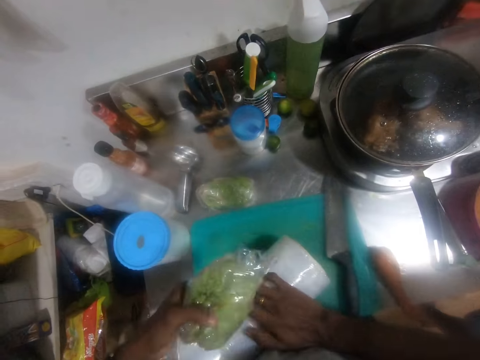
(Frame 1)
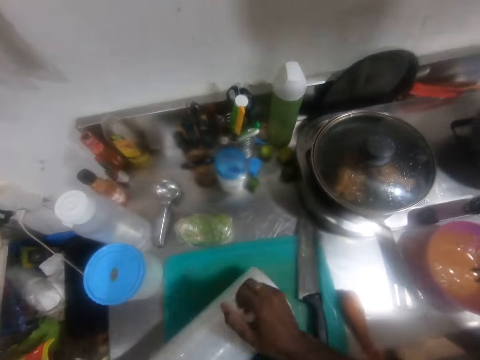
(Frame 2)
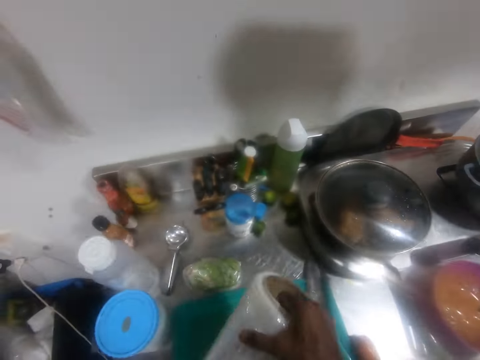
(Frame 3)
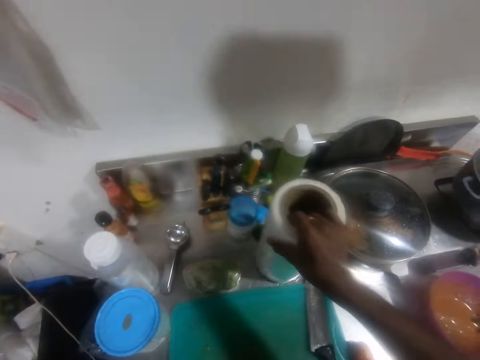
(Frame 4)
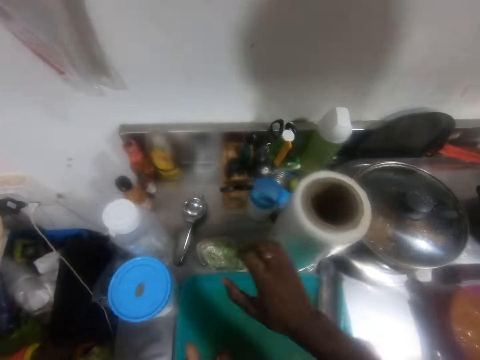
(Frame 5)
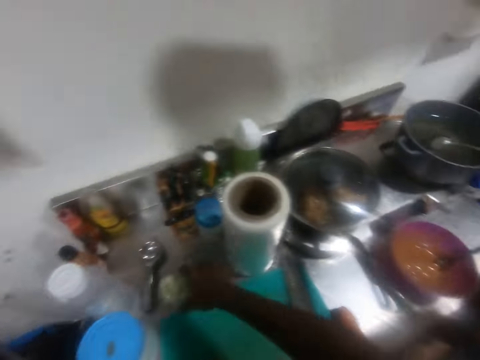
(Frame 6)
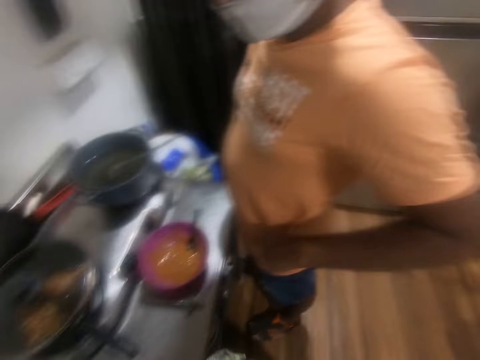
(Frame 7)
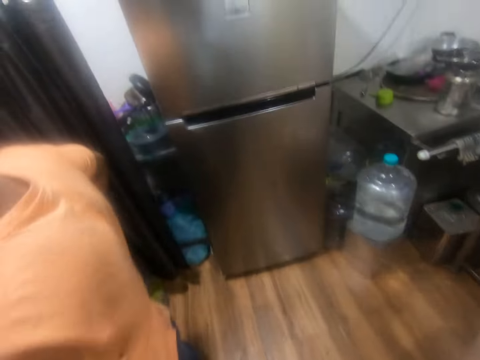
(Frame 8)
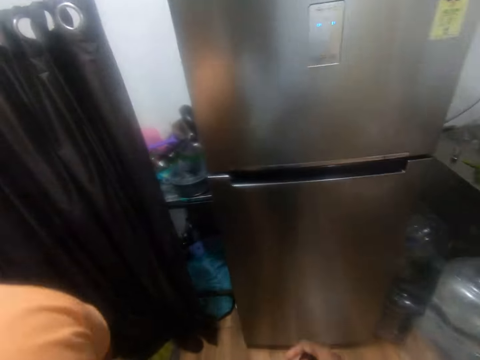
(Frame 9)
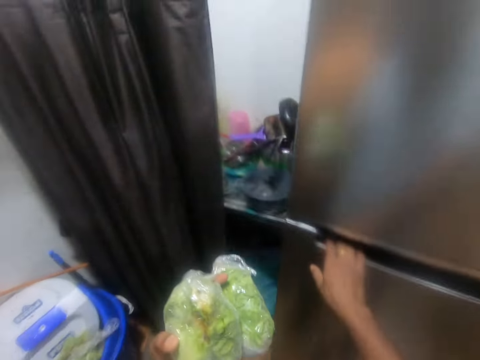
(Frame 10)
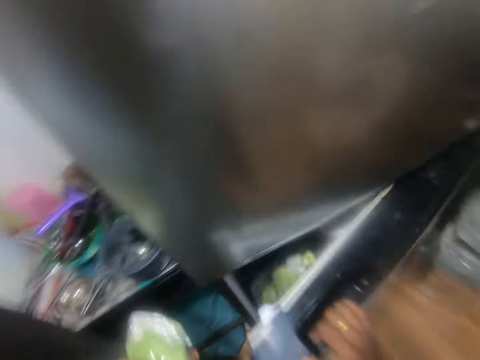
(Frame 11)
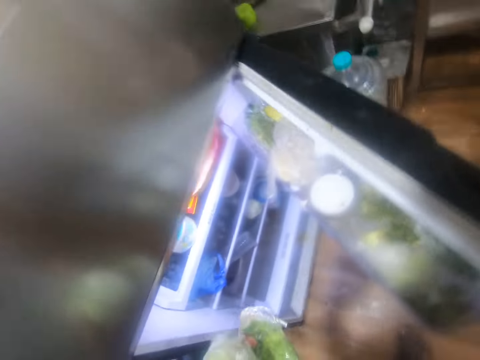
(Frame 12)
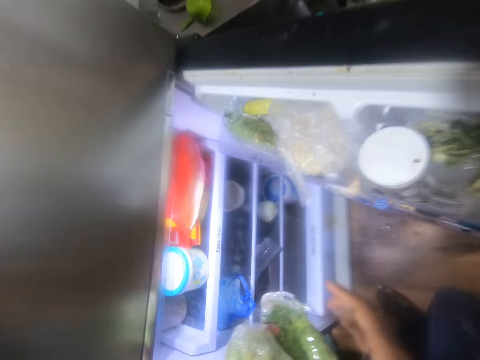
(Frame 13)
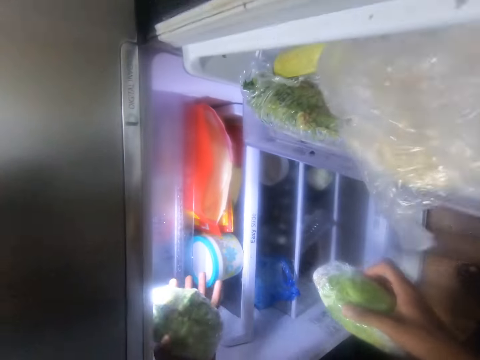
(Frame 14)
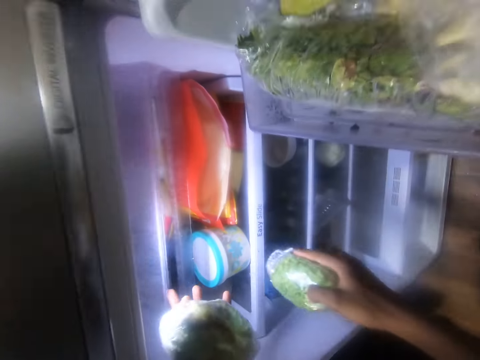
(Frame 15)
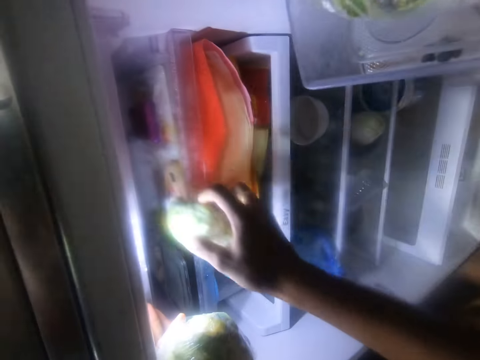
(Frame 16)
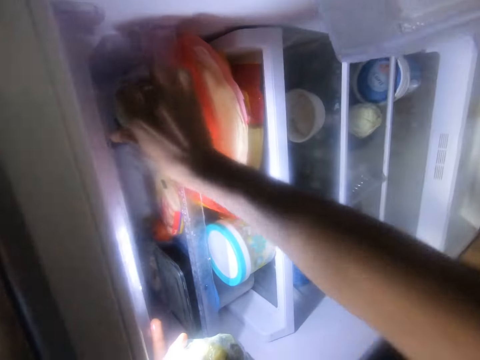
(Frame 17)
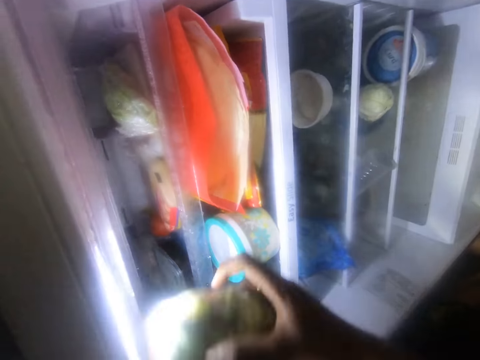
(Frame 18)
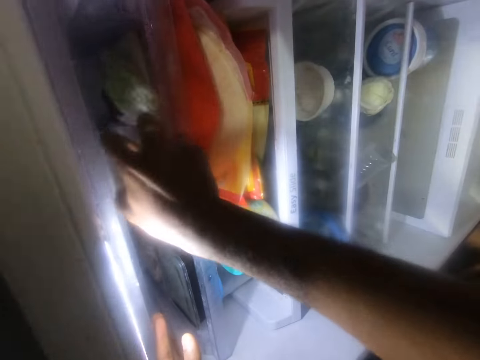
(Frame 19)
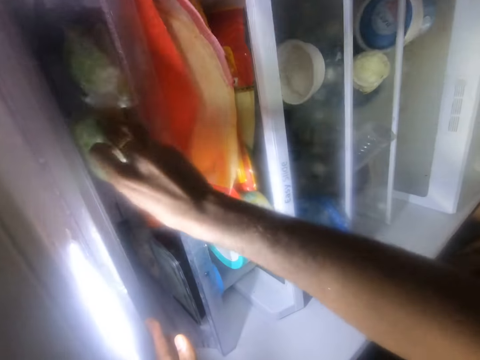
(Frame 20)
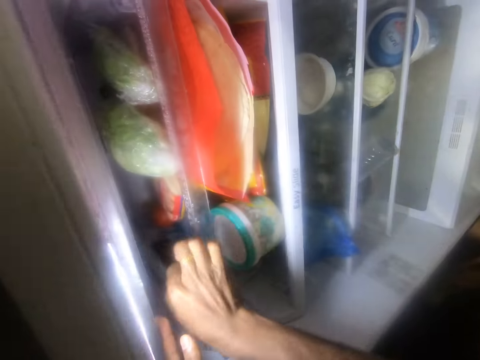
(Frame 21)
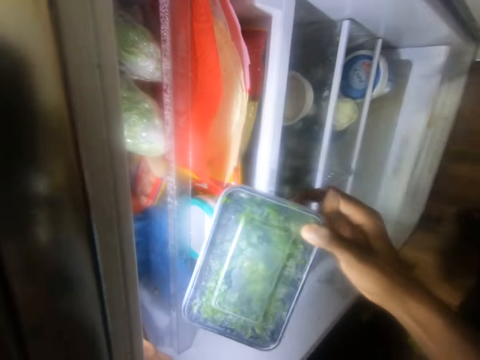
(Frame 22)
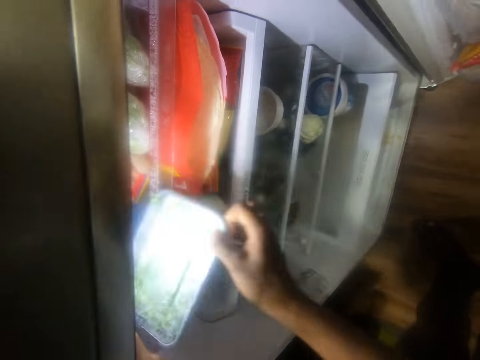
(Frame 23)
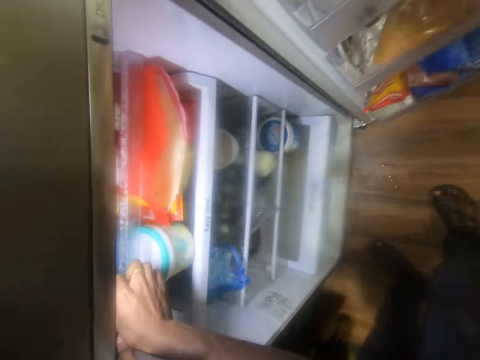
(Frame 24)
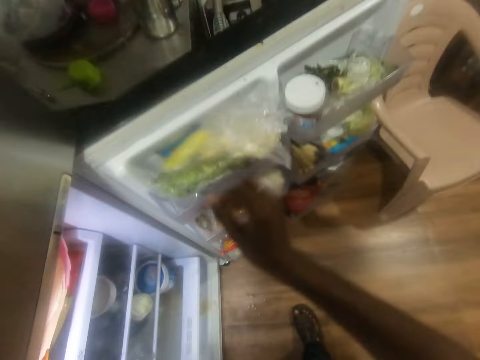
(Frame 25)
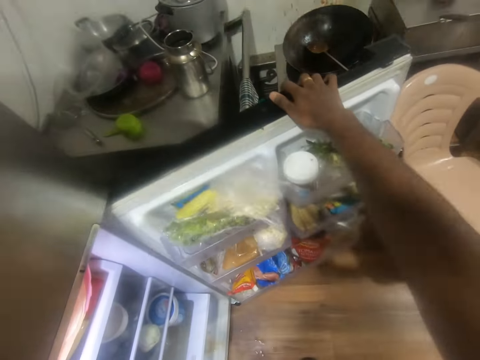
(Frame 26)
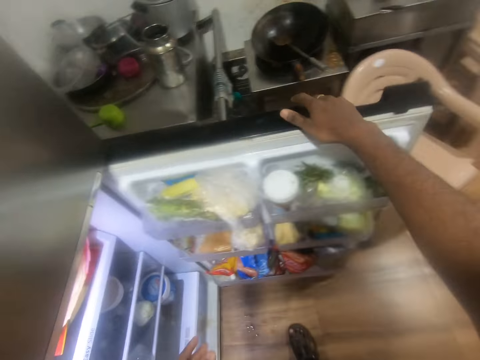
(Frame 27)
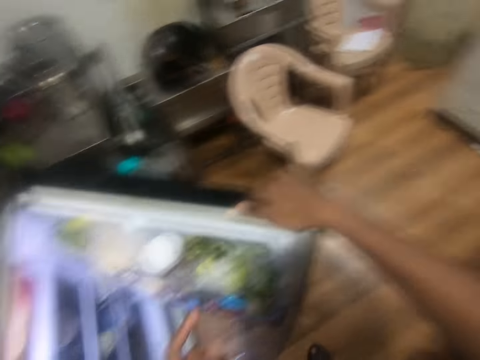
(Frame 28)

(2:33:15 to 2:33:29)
The camera wearer tears the cling film. He moves the cling film into the vertical position. He picks the roll of cling film from the chopping board on the kitchen counter with his right hand. He drops the roll of cling film on the kitchen counter with his right hand. He picks the cabbage from the kitchen counter with his right hand. He walks to the fridge. He opens the fridge compartment with his right hand. He passes the cabbage piece from his left hand to his right hand. He opens a fridge compartment with his left hand. He moves the shelf. He drops the cabbage piece into the fridge compartment with his right hand. He passes the cabbage piece from his left hand to his right hand. He drops the cabbage piece into the fridge compartment with his right hand. He picks a plate from the fridge compartment with his right hand. He drops the plate into the fridge compartment with his left hand. He moves the fridge's door. He closes the fridge compartment with his right hand.

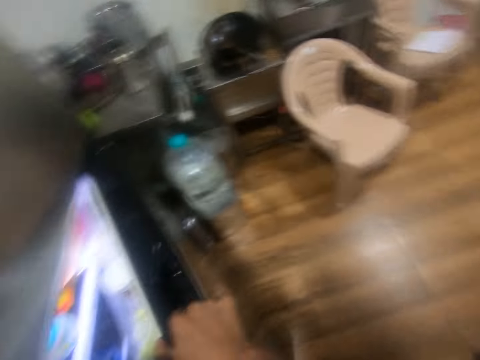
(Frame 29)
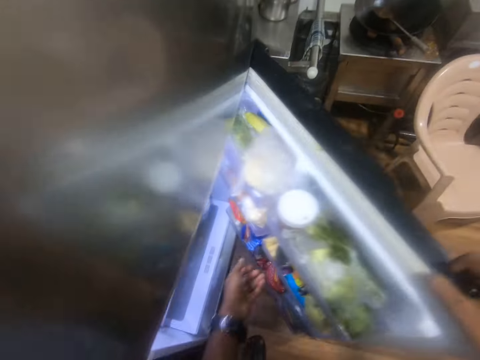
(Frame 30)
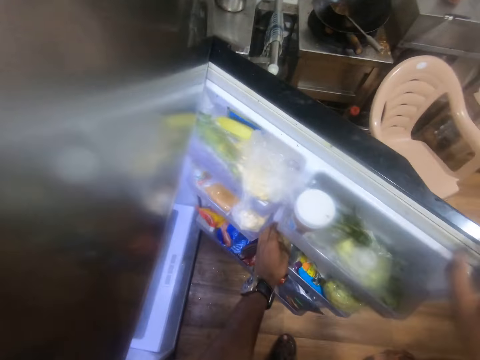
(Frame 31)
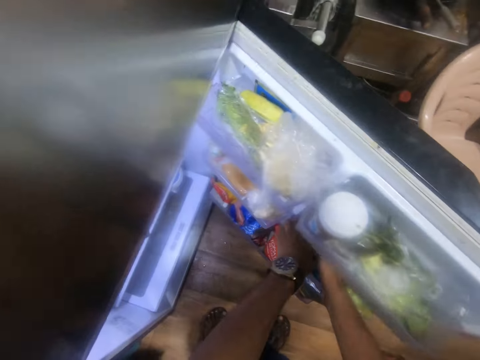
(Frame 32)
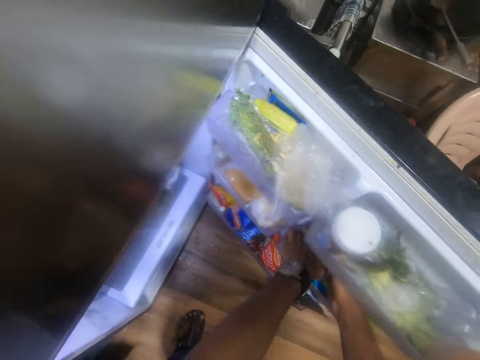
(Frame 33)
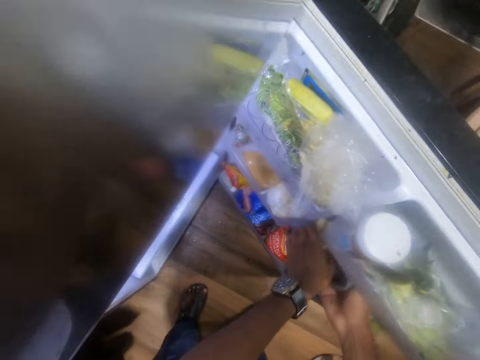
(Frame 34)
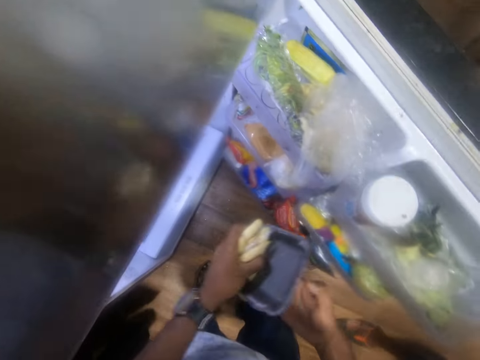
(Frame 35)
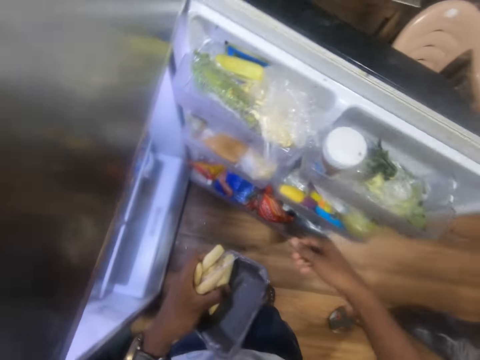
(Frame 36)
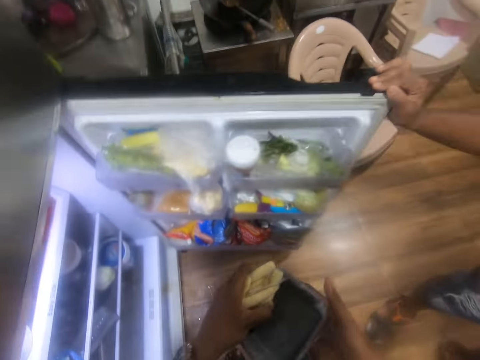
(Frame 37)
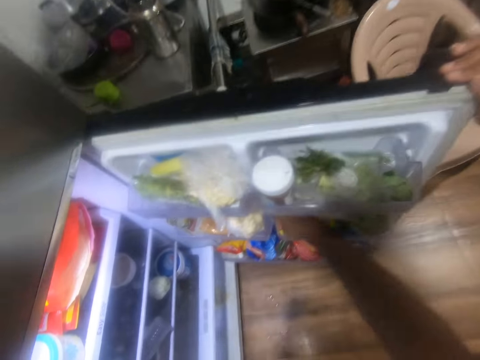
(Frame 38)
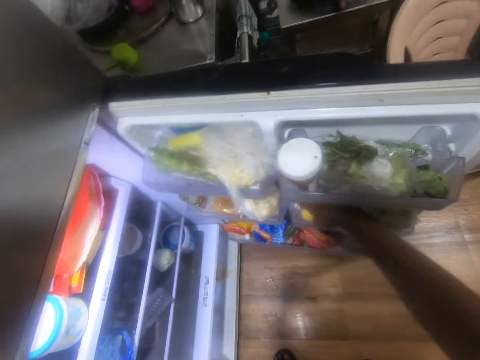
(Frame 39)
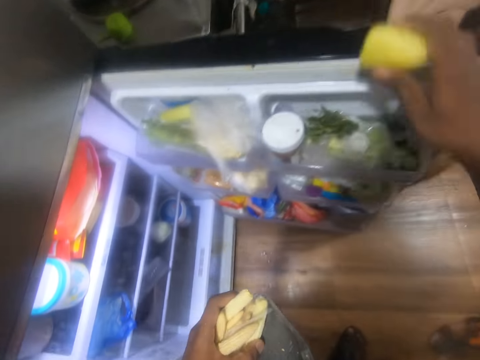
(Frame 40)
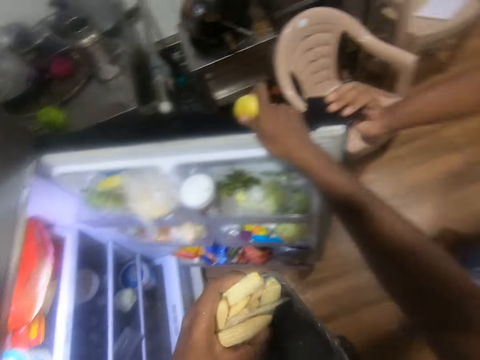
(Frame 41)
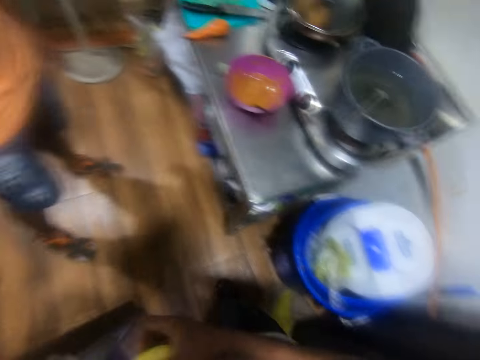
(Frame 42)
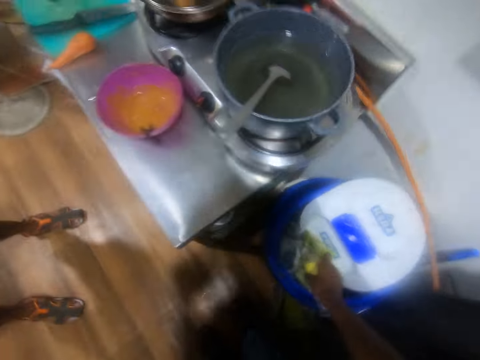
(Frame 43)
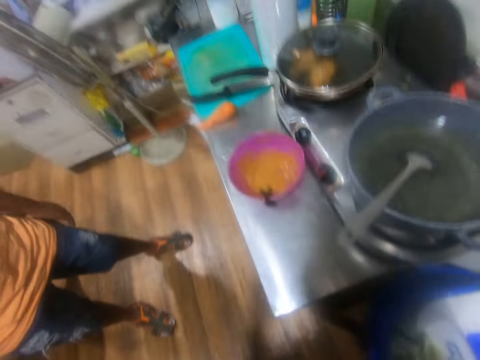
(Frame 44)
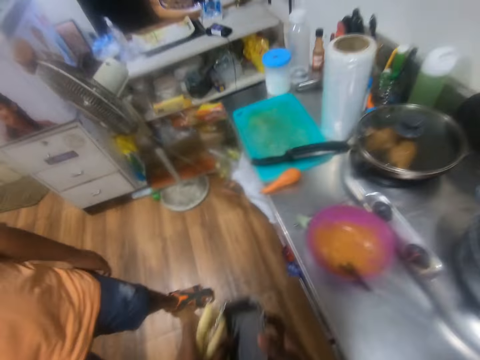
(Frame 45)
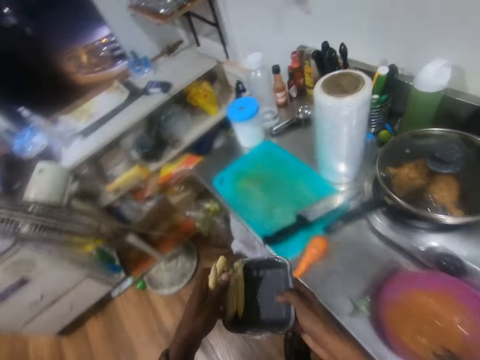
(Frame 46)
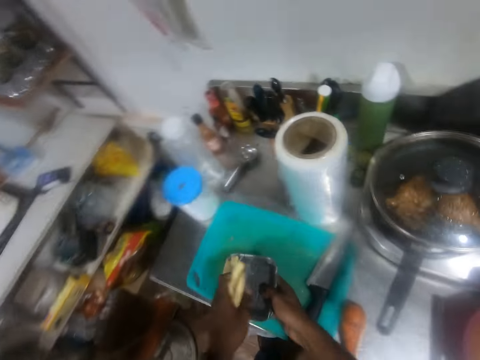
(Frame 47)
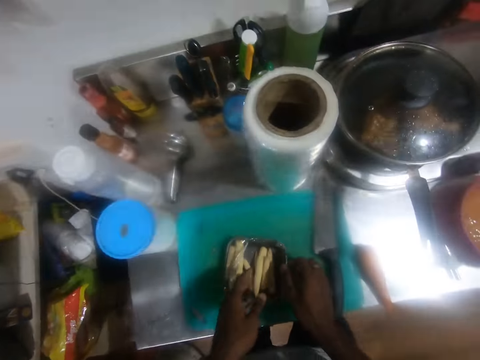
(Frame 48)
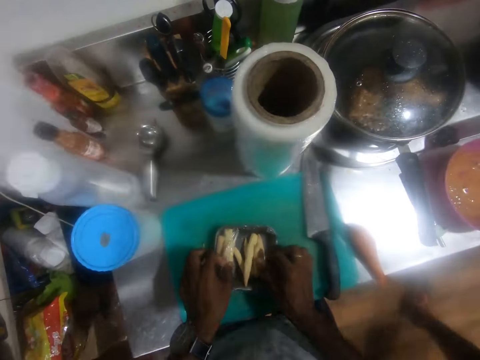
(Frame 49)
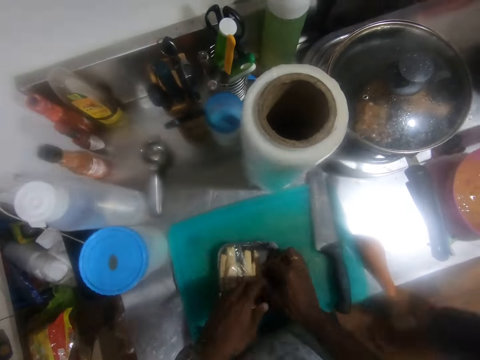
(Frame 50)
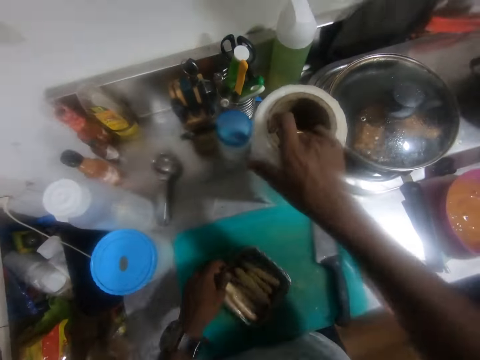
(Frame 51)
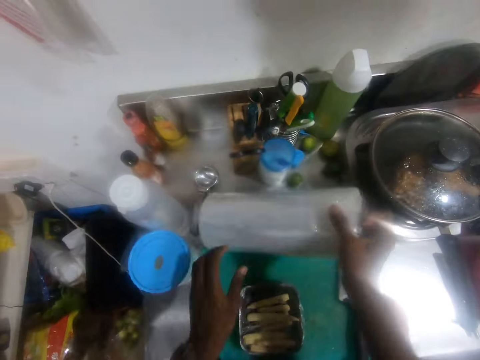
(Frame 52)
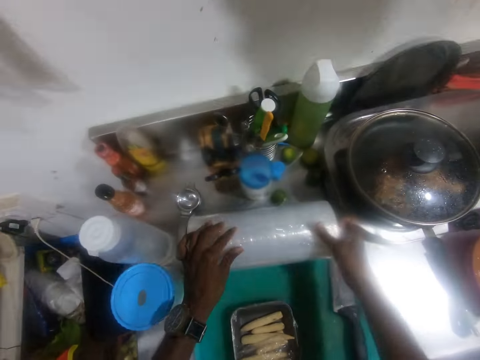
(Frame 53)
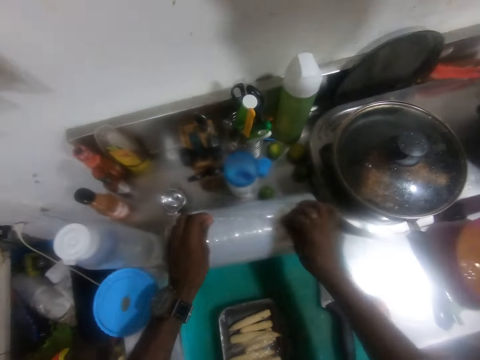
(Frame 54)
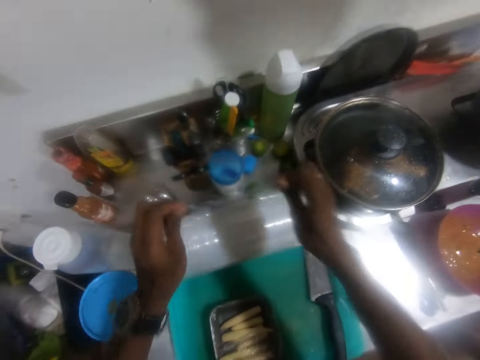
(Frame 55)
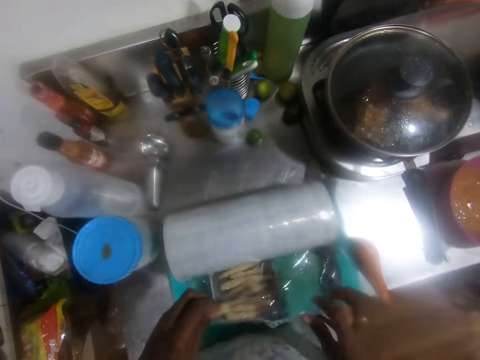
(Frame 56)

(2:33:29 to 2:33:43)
The camera wearer opens the door with his right hand. He removes a tray of chips or container from the fridge compartment with both hands. A man holds the door to the fridge. The camera wearer removes an orange from the fridge compartment with his right hand. He puts the right hand on the door to the fridge. He closes the fridge compartment with his right hand. The man closes the fridge. The camera wearer throws the orange in the waste bin with his right hand. He drops the tray of chips on the chopping board on the kitchen counter with both hands. He pulls the cling film on the container. He moves the cling into a horizontal position. He picks the cling film from the kitchen counter with his right hand. He drops the cling film on the kitchen counter with both hands. He wraps the tray of chips with the cling film on the kitchen counter with both hands. He pulls the cling film.
